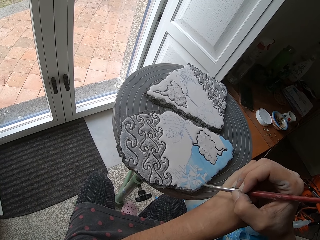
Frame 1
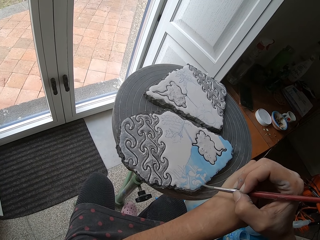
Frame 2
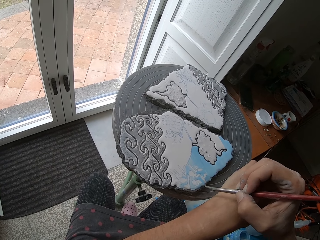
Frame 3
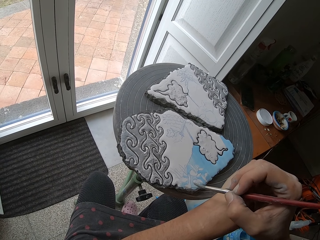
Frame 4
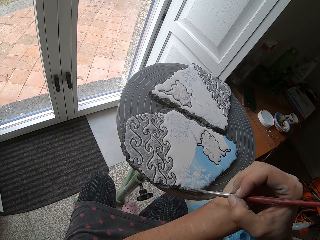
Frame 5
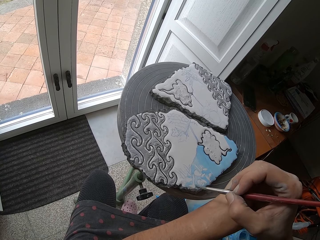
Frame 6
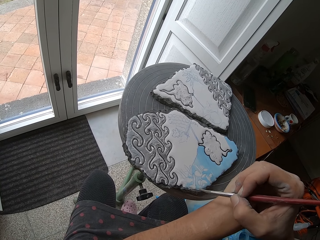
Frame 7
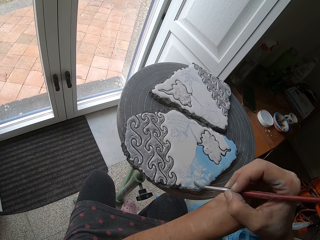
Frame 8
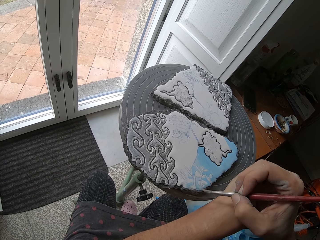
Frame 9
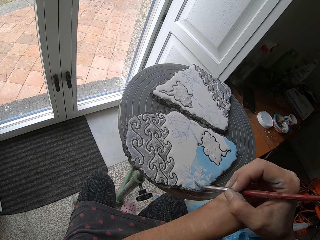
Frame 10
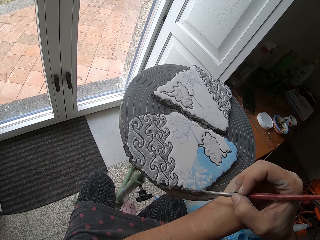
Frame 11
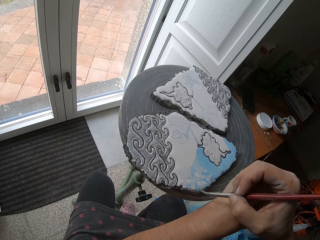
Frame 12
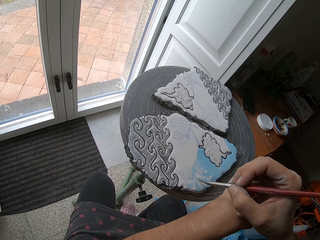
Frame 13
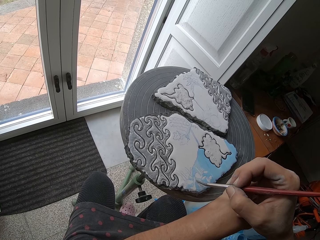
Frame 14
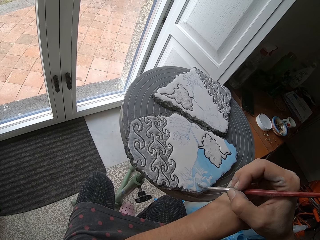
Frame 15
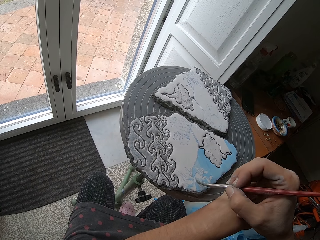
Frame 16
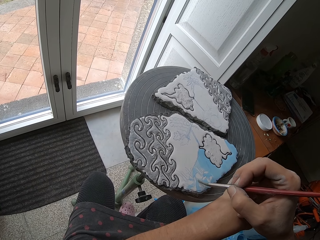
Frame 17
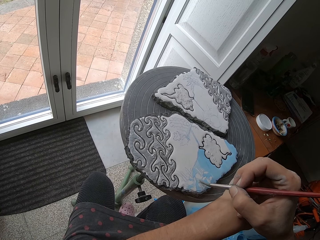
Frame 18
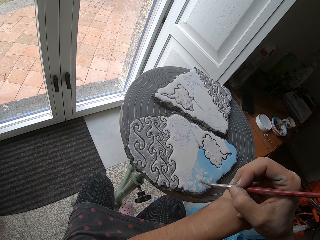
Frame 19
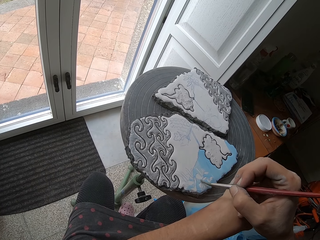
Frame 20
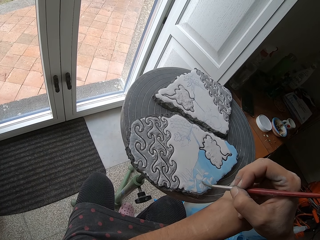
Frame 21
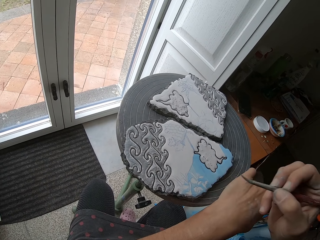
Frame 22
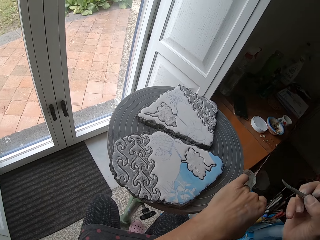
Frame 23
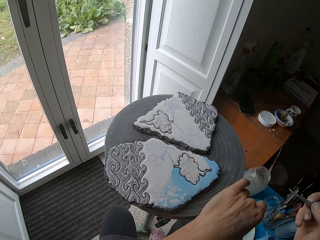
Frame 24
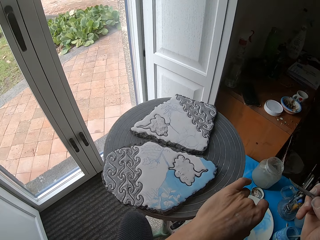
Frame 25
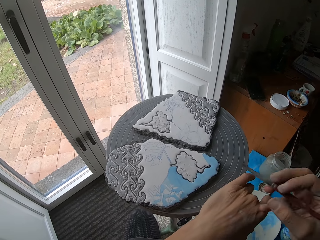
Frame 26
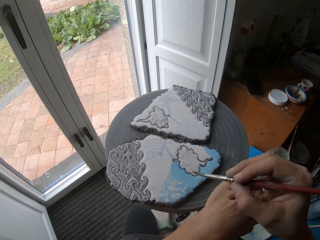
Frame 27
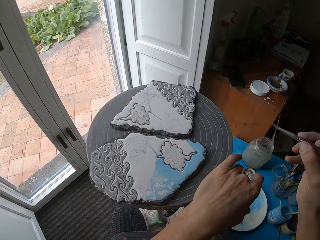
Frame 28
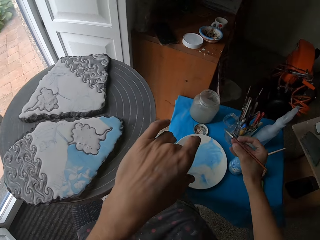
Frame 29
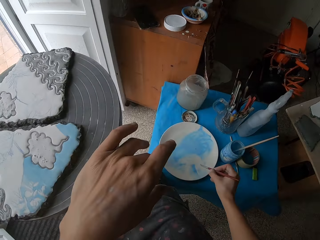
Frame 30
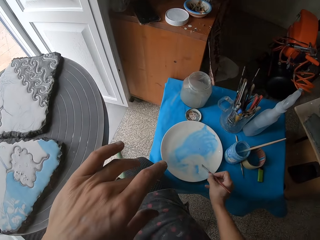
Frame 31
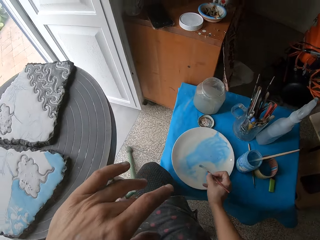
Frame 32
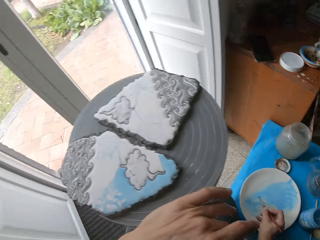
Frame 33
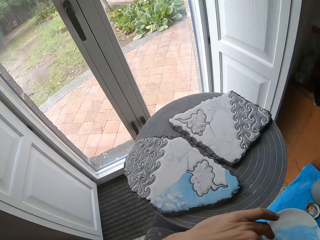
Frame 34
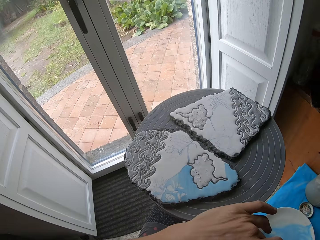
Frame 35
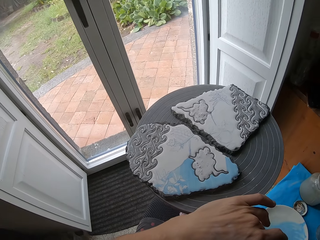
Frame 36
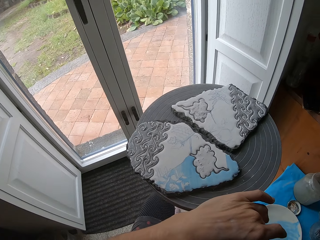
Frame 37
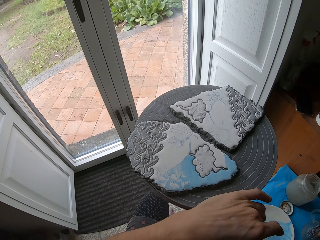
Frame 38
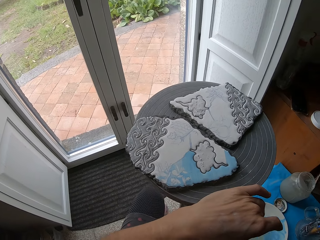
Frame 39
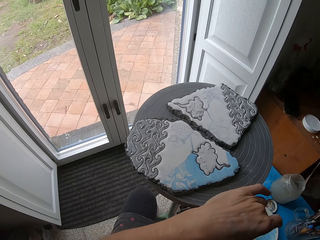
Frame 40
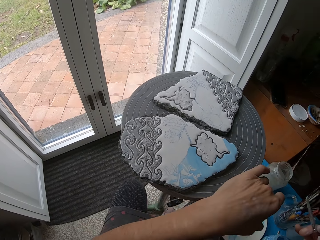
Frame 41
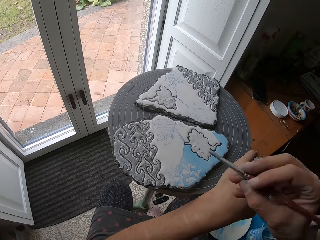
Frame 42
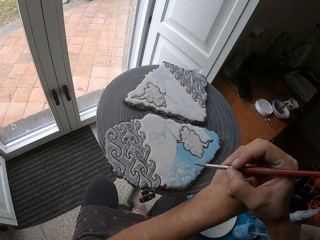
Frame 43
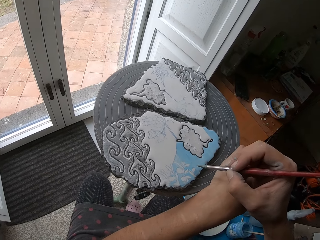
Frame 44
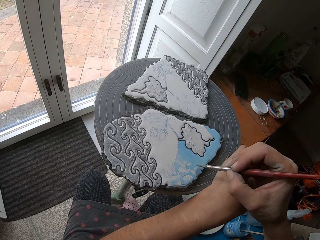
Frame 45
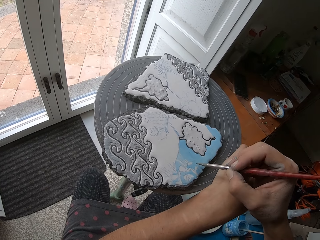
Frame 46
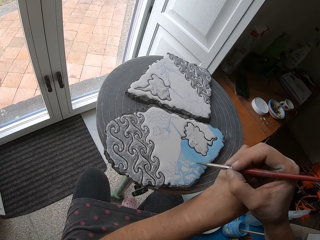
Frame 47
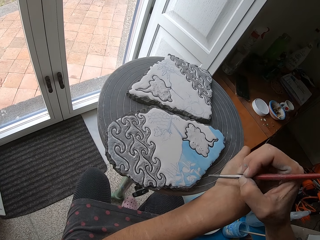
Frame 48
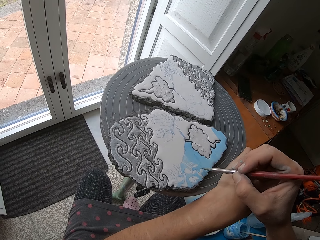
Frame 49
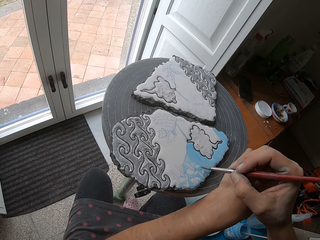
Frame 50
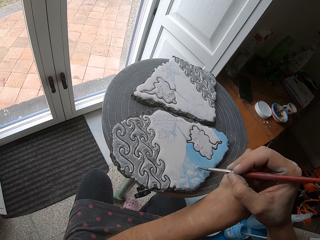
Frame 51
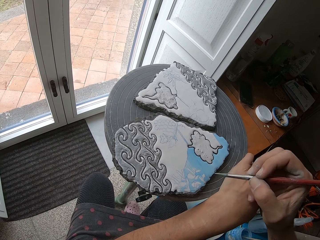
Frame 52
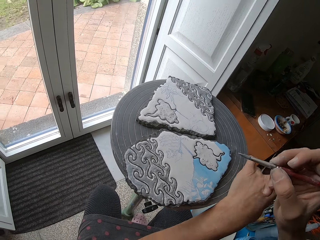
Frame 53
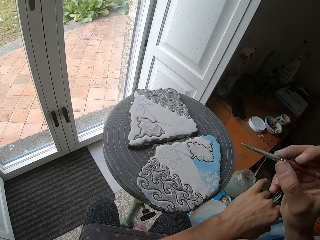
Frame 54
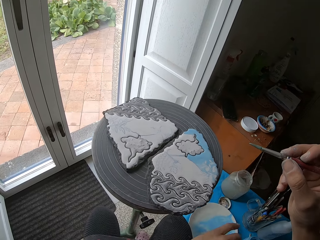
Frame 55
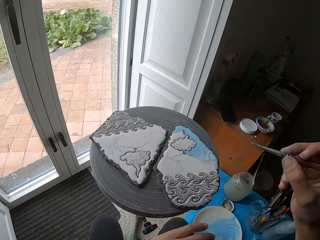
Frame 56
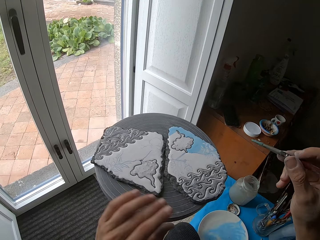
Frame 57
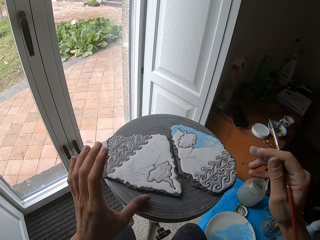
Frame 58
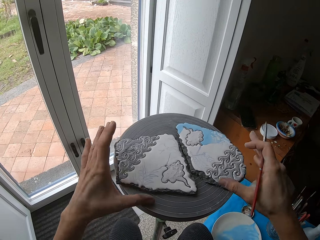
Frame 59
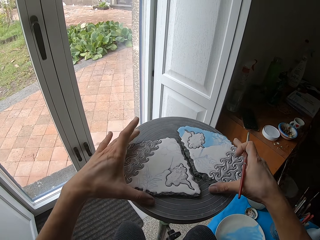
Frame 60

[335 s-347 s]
The camera wearer rubs the paint brush in her right hand on the blue color on the plate on the table. She rotates the table. She paints the ceramic ornament on the potter's wheel with the paint brush in her right hand. She spins the potter's wheel with her left hand.

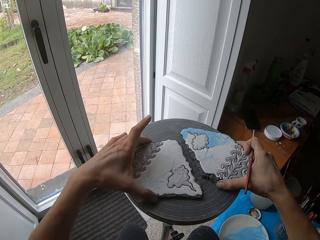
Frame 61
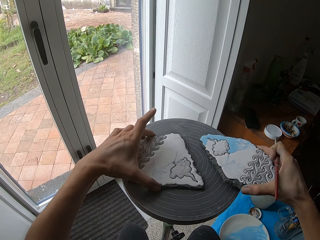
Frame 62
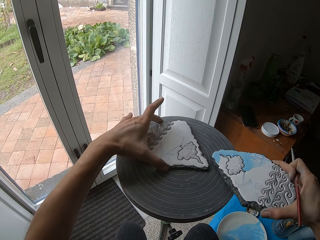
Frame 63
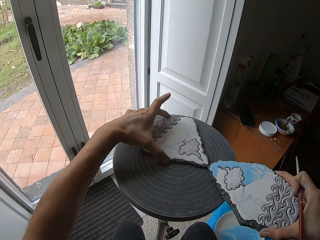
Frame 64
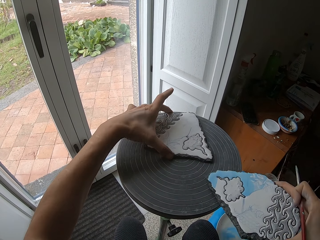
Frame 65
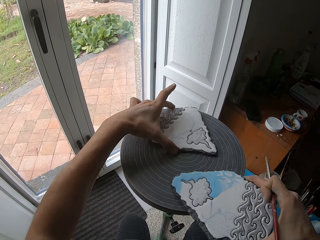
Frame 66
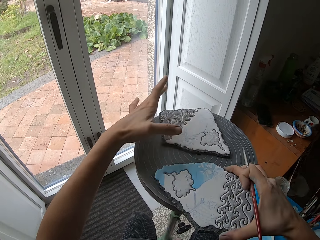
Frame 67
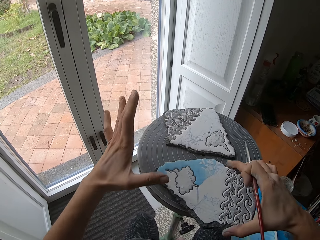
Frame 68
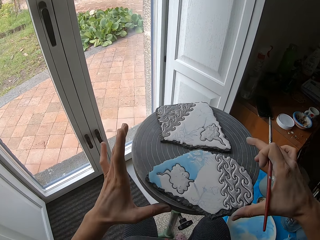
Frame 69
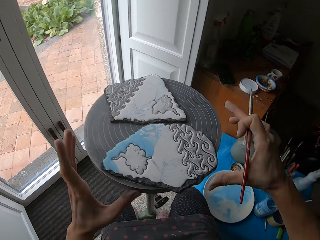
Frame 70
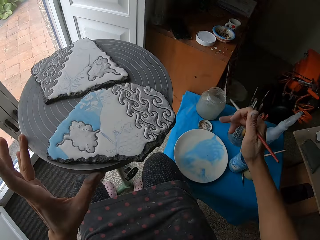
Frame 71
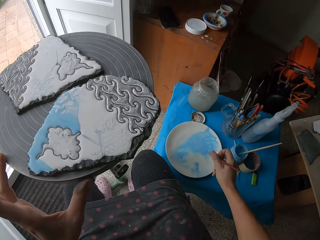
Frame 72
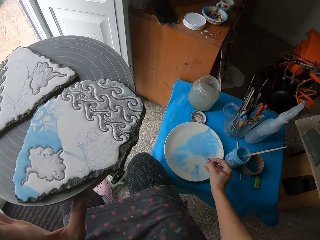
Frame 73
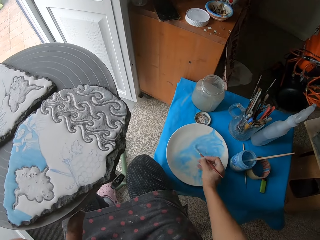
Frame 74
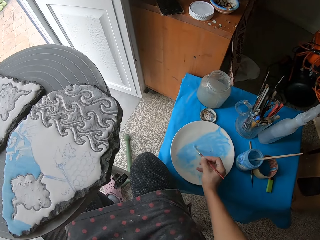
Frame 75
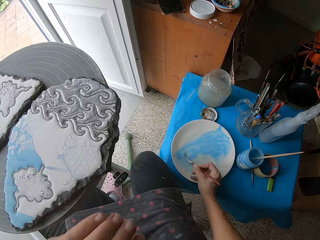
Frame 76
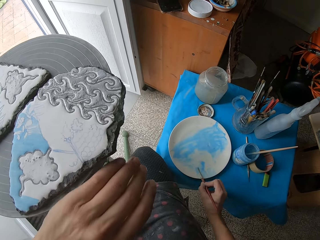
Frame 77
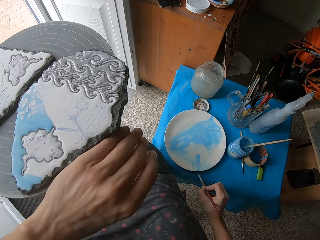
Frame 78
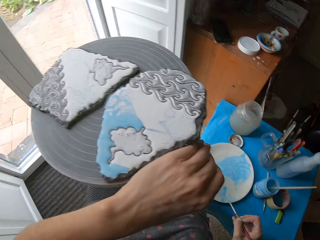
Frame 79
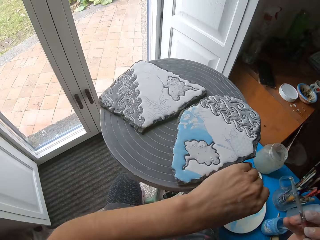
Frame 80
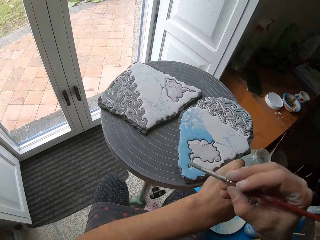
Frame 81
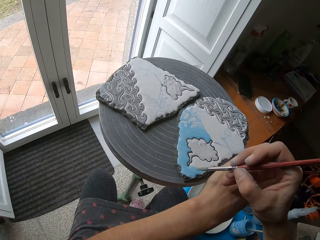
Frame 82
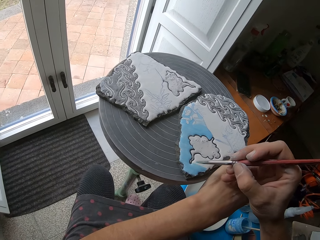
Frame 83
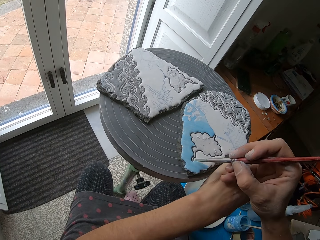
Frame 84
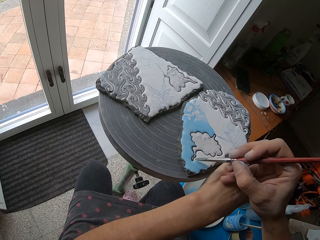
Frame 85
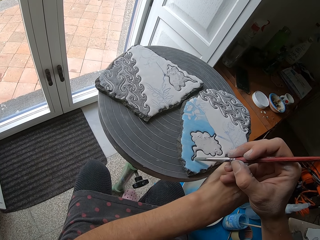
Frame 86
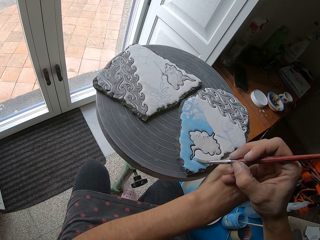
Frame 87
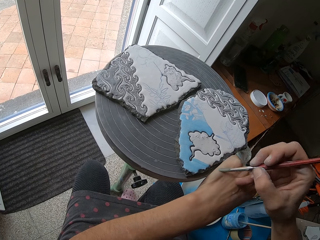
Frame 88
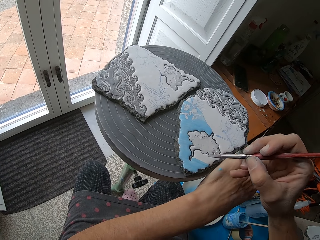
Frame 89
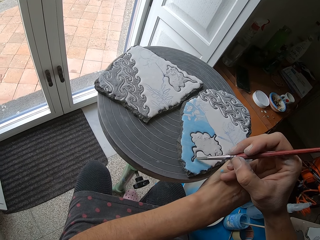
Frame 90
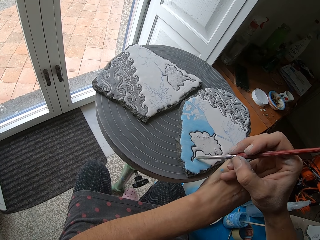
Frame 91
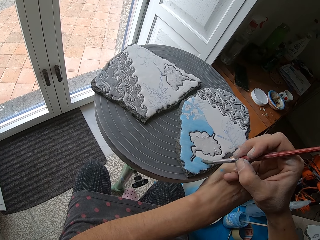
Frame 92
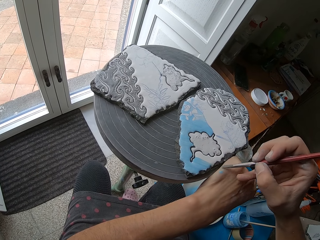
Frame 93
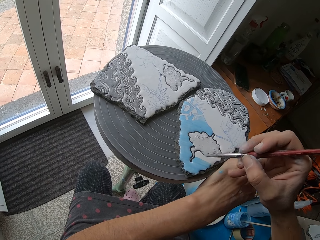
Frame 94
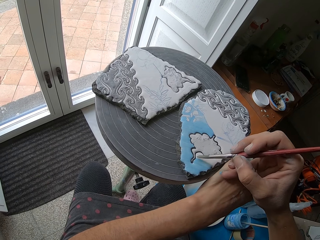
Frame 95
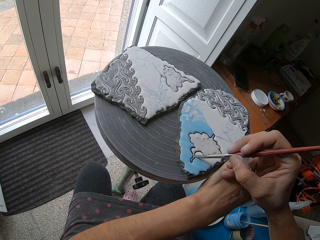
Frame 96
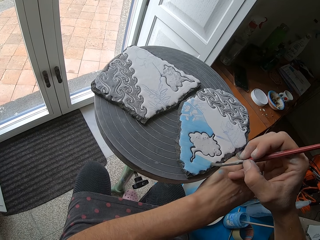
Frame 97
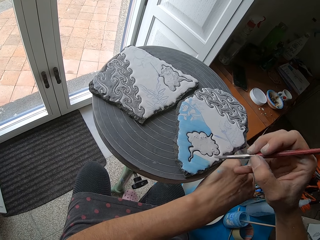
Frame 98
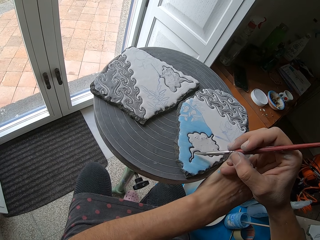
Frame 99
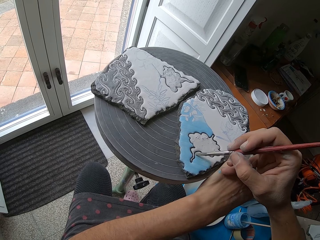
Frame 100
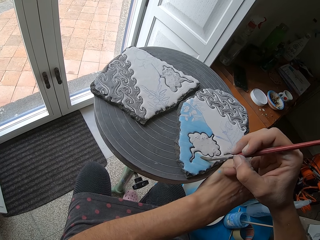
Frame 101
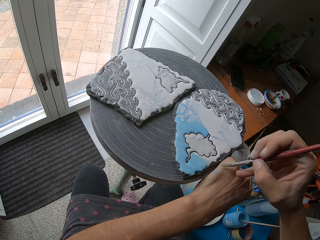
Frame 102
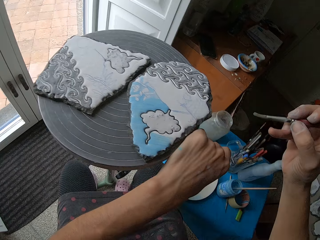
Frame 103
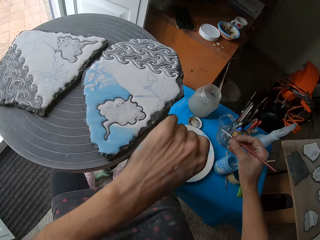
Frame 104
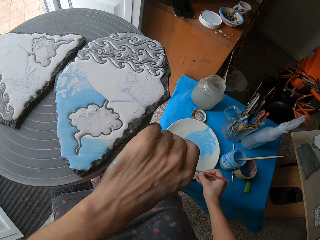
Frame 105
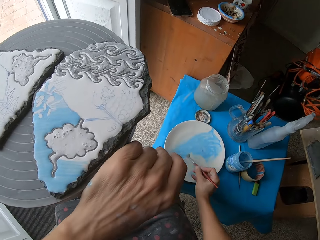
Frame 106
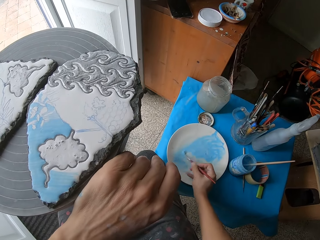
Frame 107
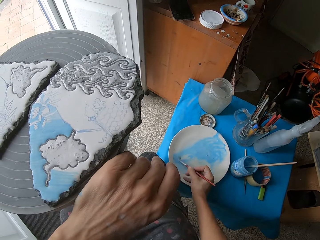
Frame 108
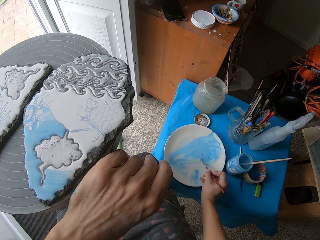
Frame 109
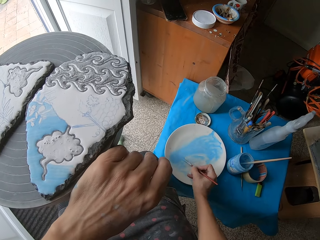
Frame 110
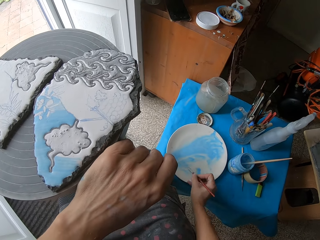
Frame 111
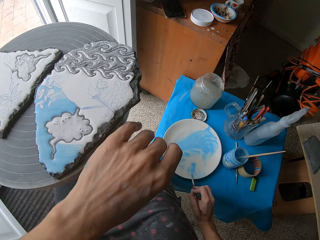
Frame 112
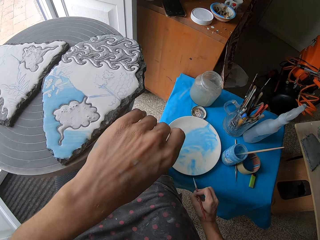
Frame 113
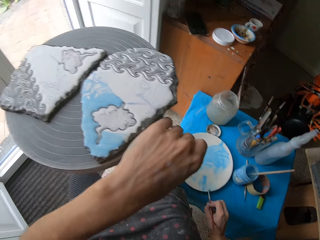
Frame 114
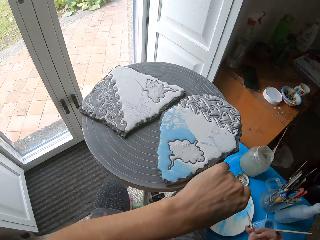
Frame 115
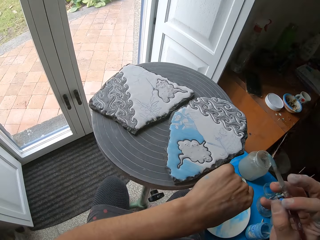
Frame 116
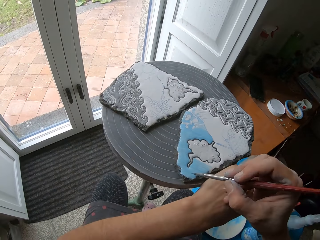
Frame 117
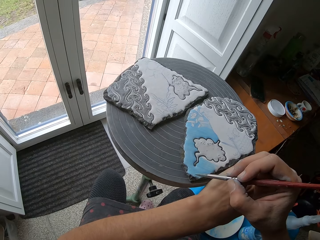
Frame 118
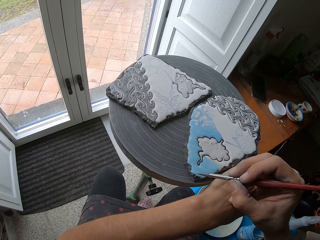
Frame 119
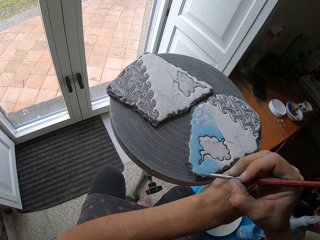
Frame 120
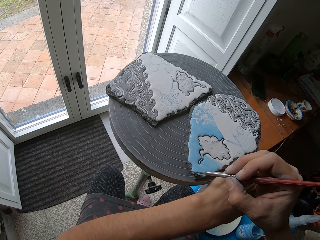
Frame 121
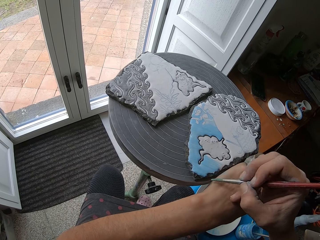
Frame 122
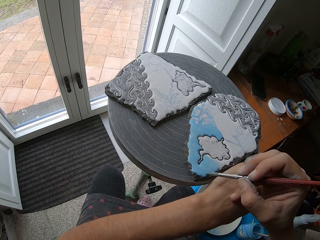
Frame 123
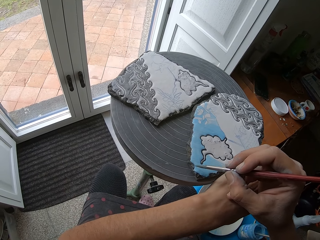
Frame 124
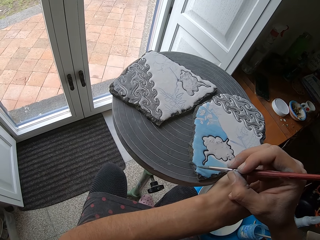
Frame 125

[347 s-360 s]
The camera wearer picks the ceramic ornament from the potter's wheel with her right hand. She switches the paint. She shifts the ceramic ornament on the potter's wheel with her left hand. She drops the ceramic ornament on the potter's wheel with her right hand. She holds the potter's wheel with her left hand. She rubs the paint brush in her right hand on the blue color on the plate on the table. She holds the potter's wheel with her left hand. She paints the ceramic ornament on the potter's wheel with the paint brush in her right hand. She rubs the paint brush in her right hand on the blue color on the plate on the table. She wipes the paint brush in her right hand on the plate on the table. She paints the ceramic ornament on the potter's wheel with the paint brush in her right hand.
